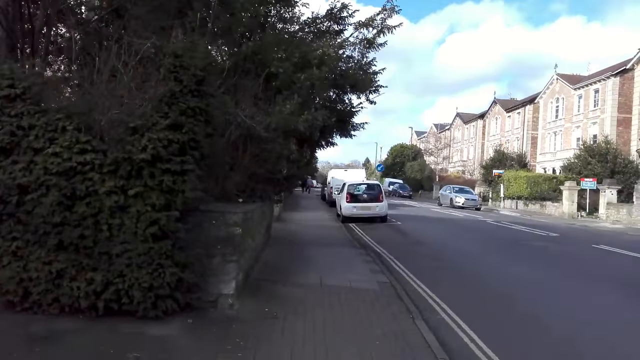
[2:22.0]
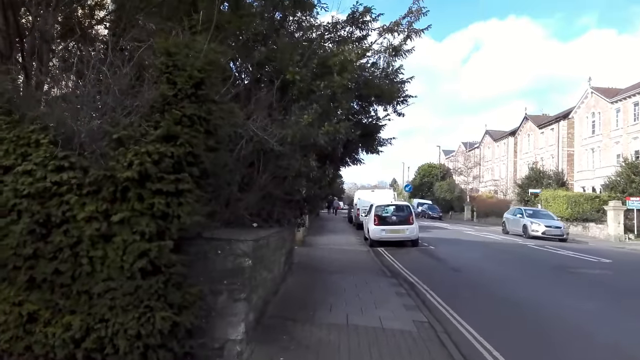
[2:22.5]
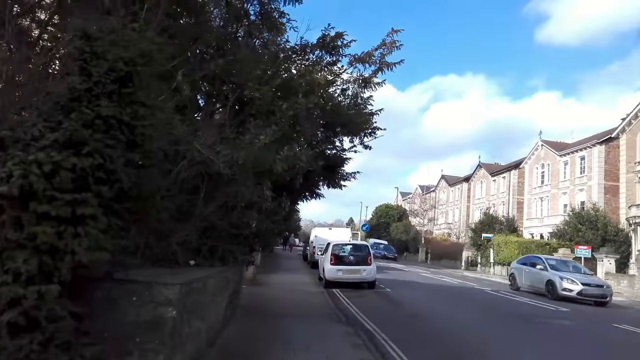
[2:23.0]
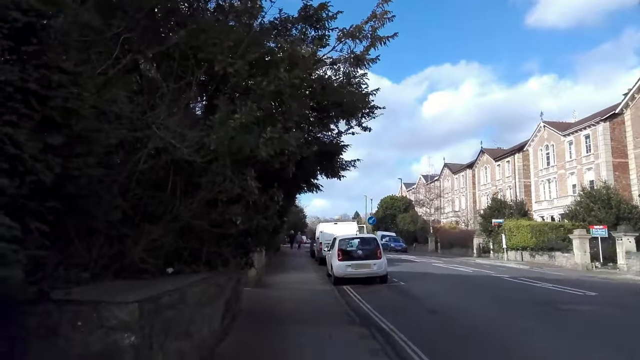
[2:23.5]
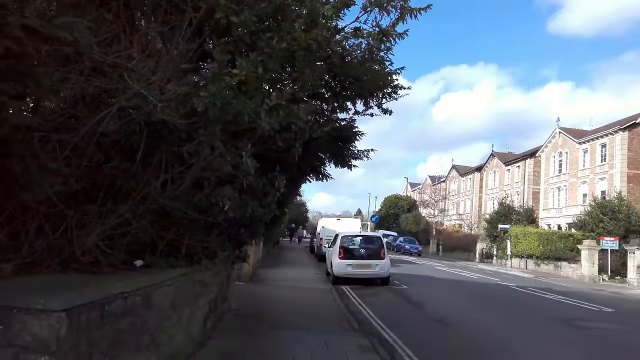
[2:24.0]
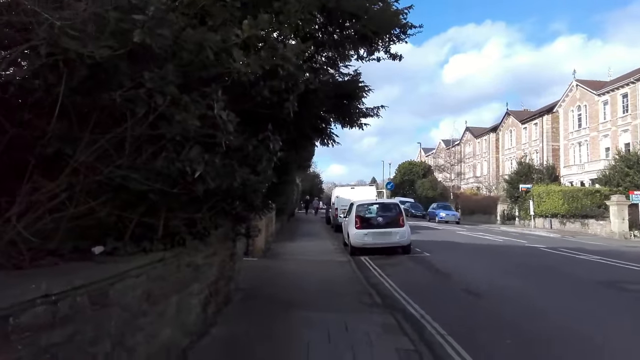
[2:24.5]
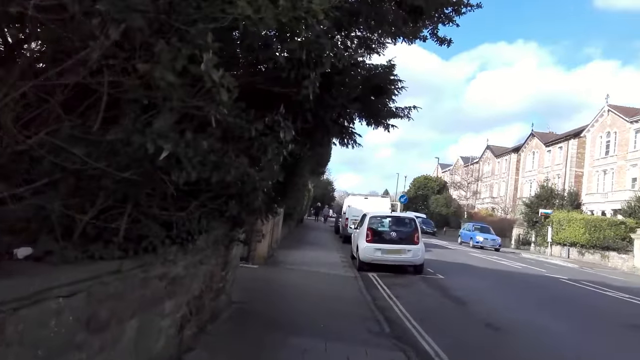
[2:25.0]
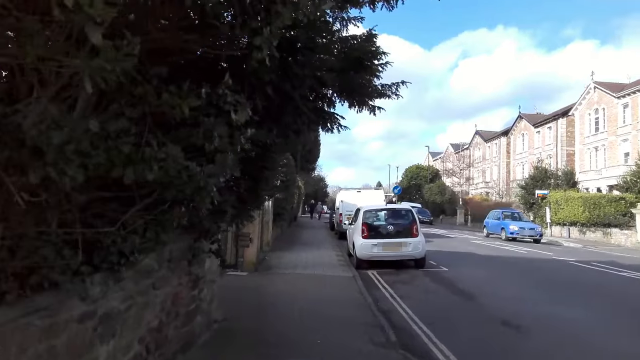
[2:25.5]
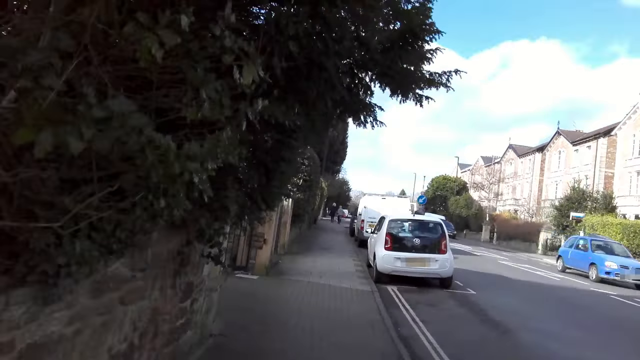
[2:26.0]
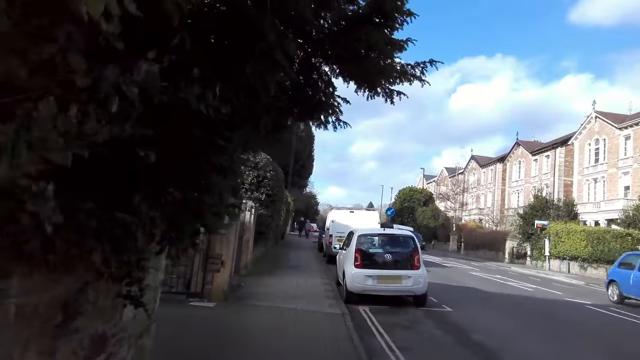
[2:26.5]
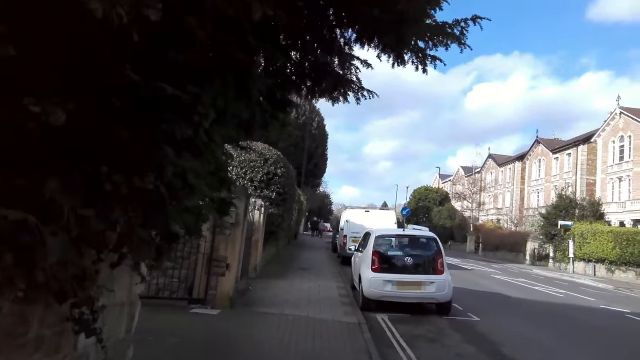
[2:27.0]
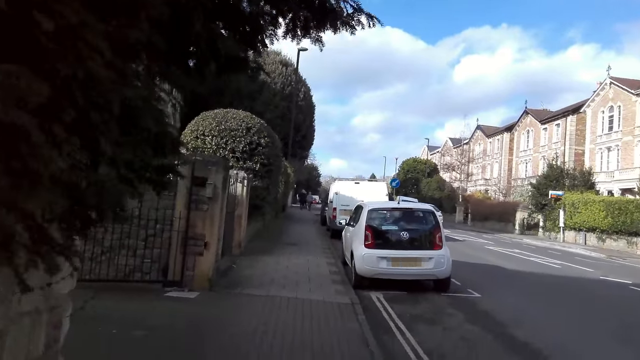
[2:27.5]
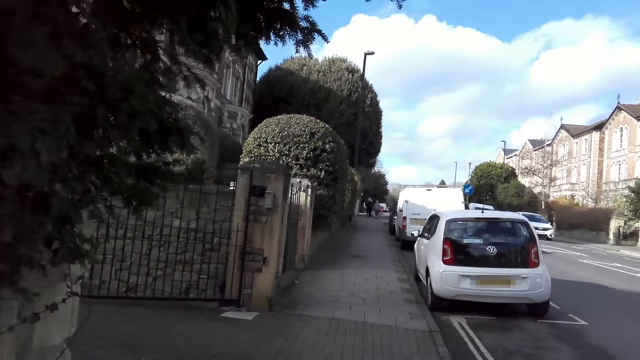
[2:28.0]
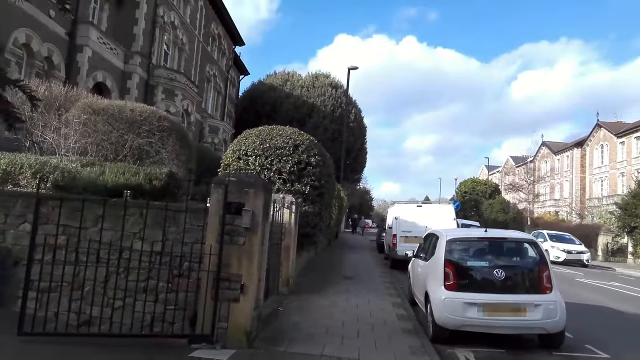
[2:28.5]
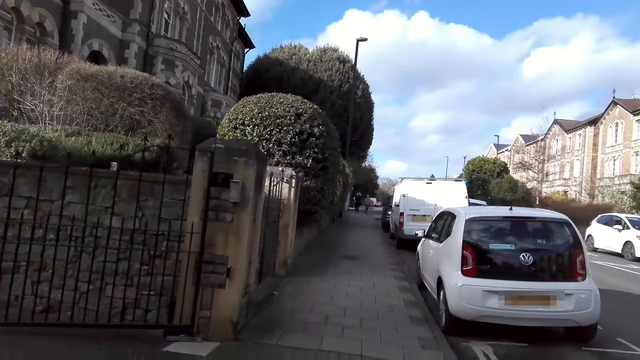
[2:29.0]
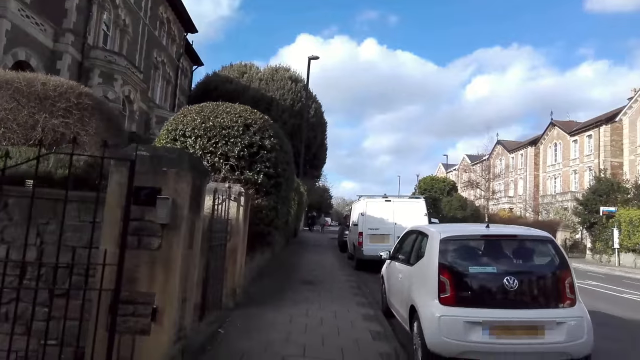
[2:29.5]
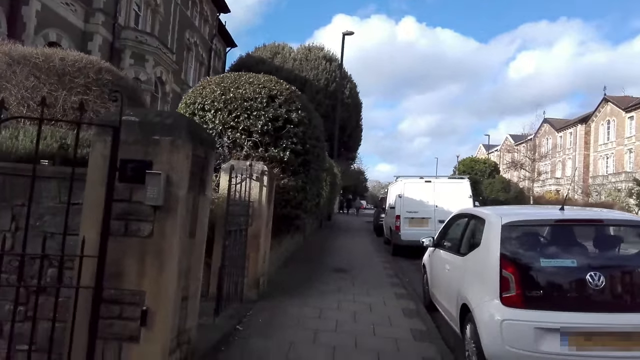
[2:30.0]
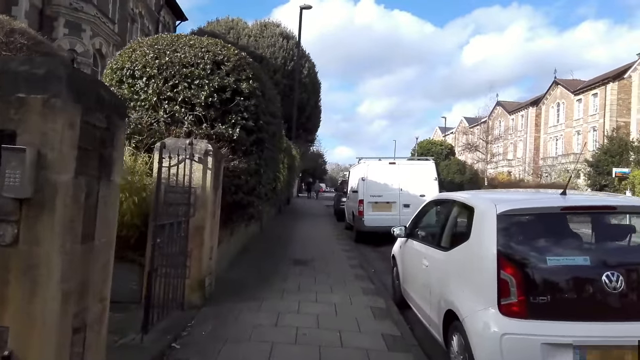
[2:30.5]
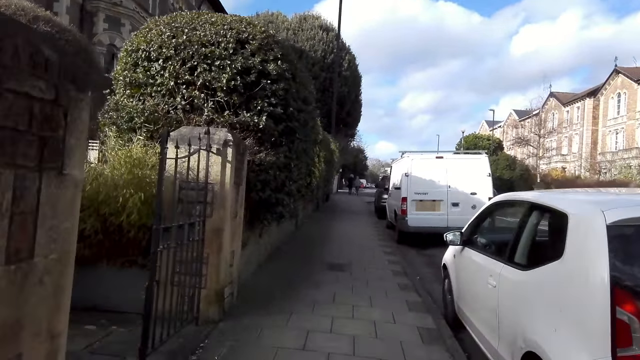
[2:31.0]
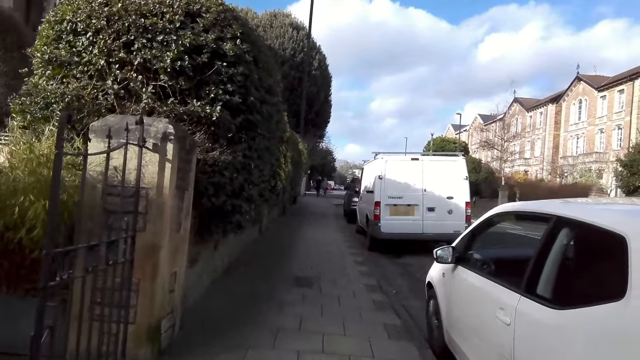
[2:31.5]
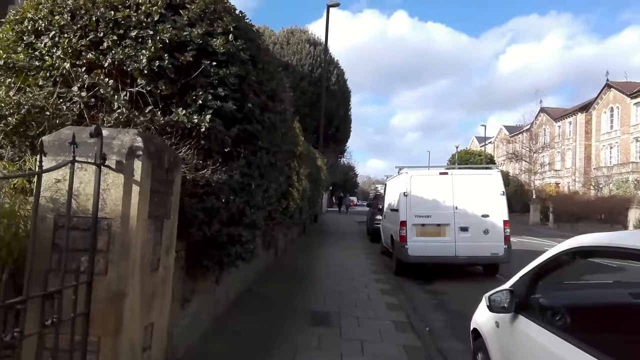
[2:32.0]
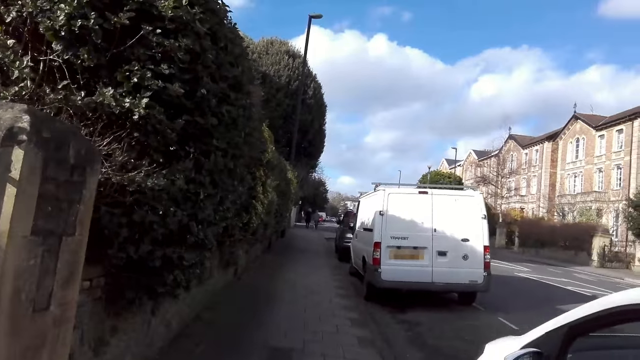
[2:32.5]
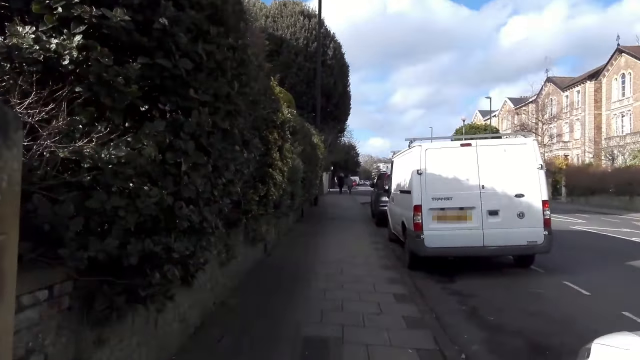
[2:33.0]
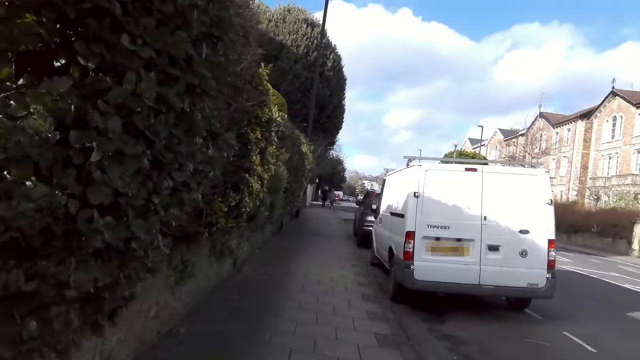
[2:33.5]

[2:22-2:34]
A silver car drives past the camera wearer. A blue car drives past them. A white car drives past them.

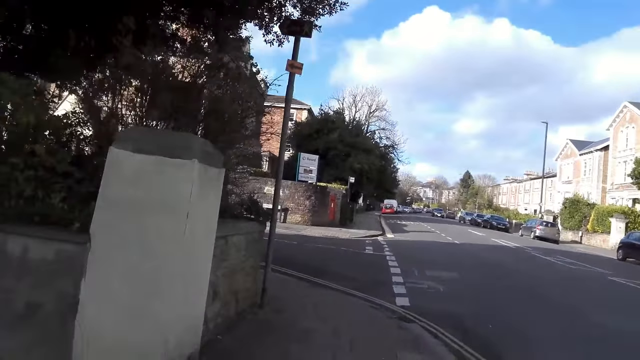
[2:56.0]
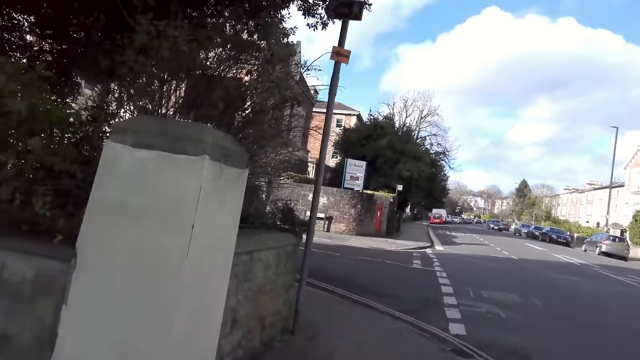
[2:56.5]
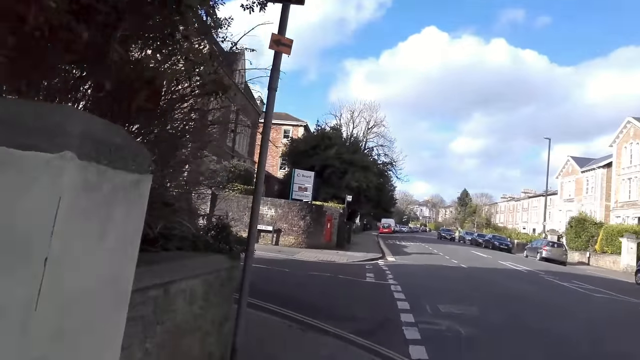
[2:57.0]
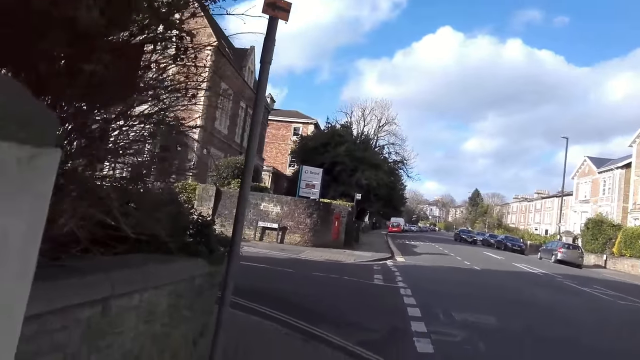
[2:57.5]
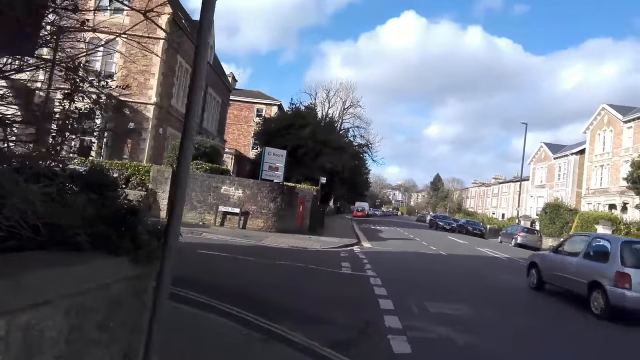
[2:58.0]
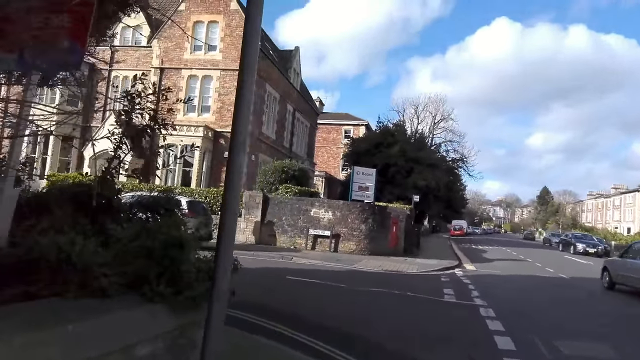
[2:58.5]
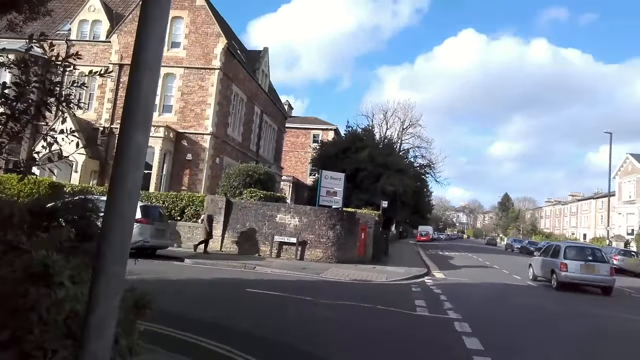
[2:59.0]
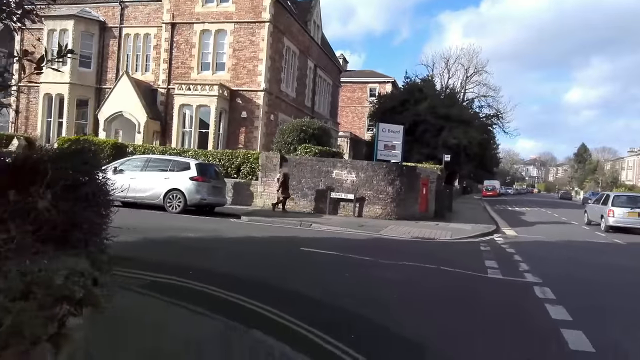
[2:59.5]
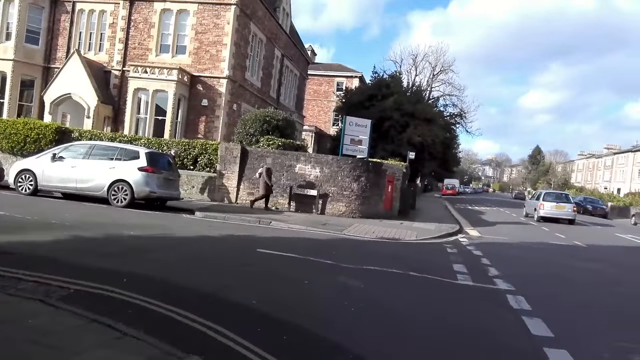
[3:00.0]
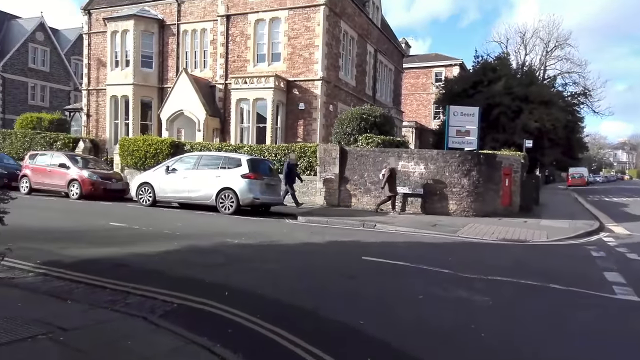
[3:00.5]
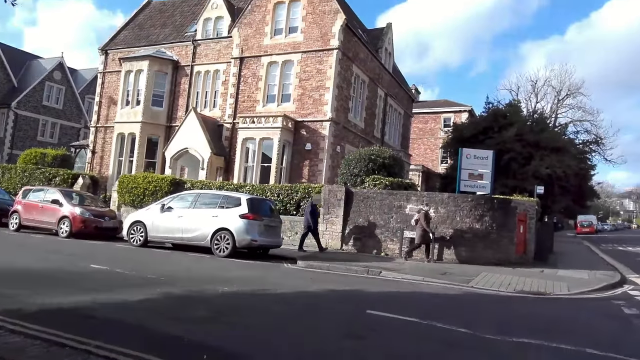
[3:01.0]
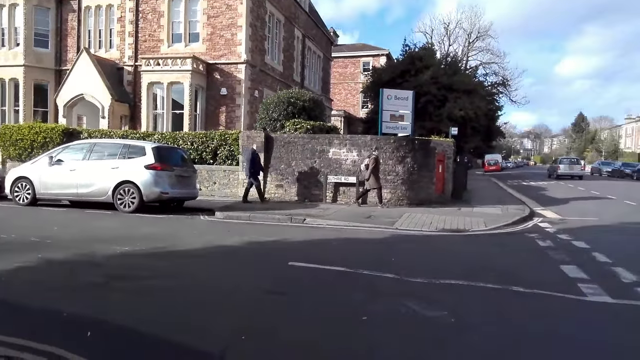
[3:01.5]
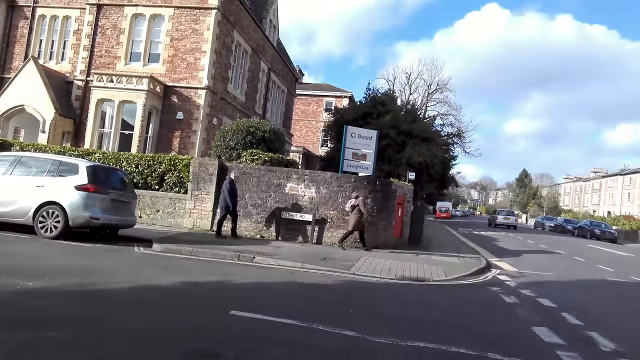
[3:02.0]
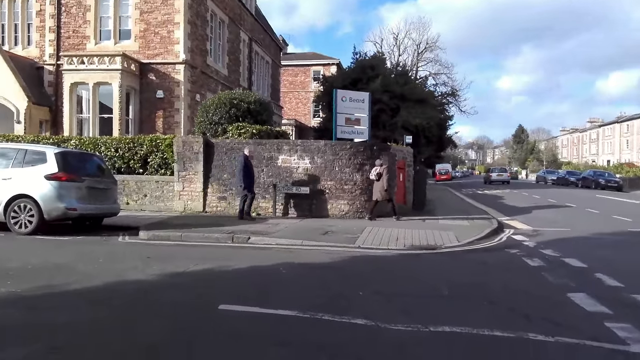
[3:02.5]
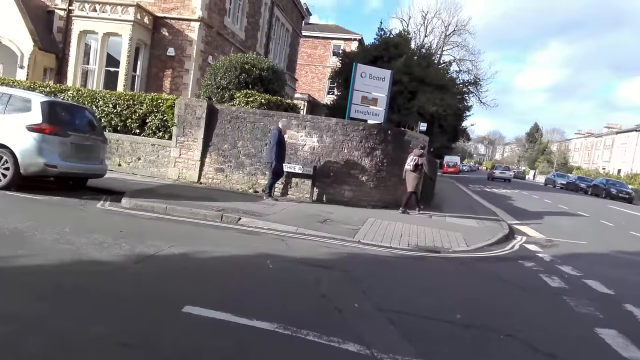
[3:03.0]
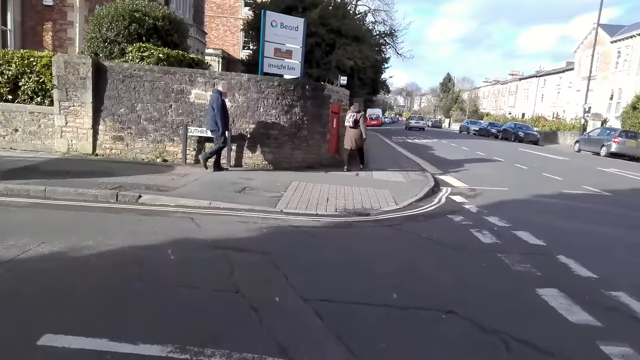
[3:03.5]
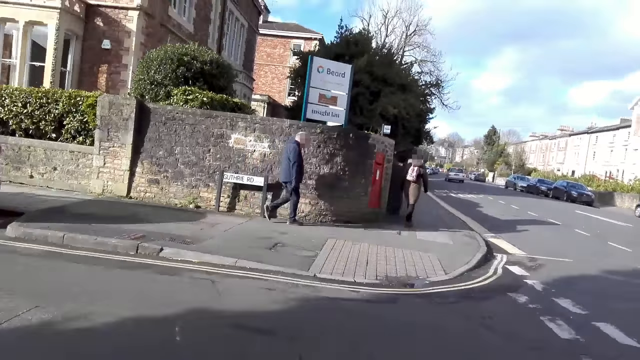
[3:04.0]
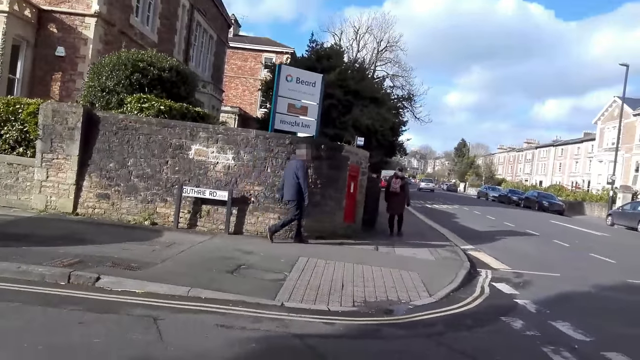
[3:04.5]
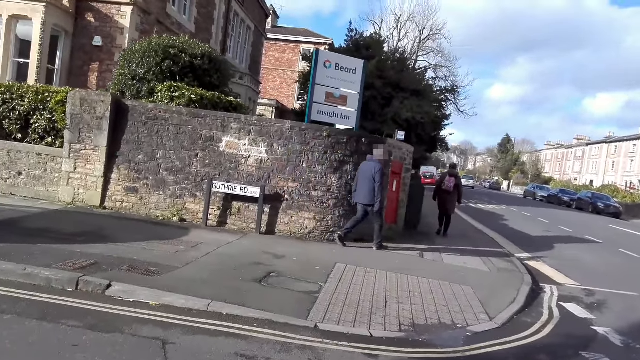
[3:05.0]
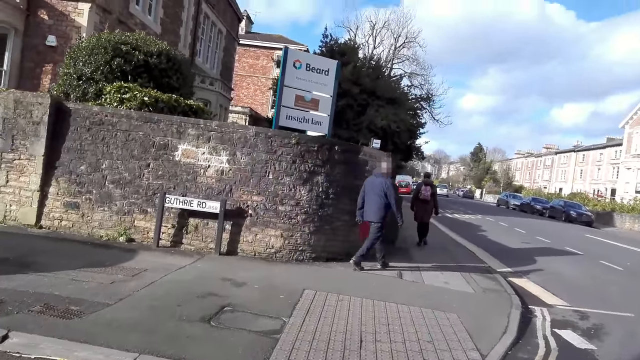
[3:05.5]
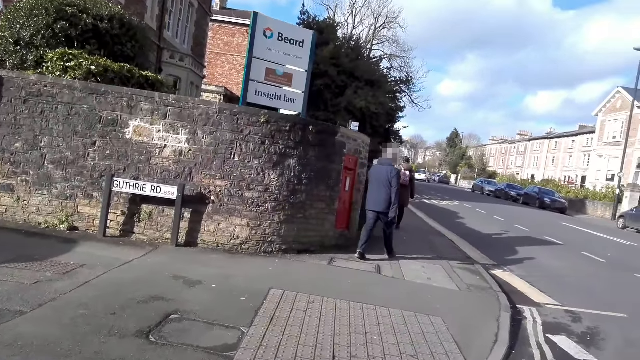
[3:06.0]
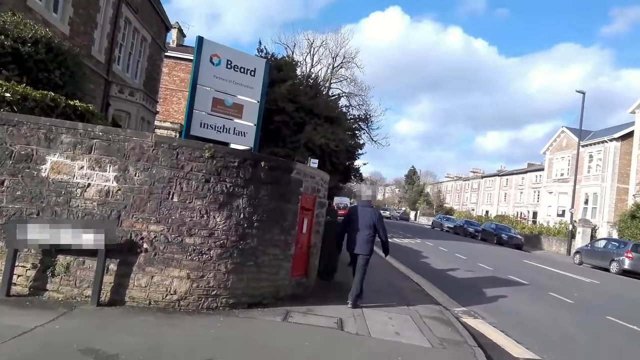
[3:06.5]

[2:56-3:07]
A silver car drives past the camera wearer. They cross the road on the street.
